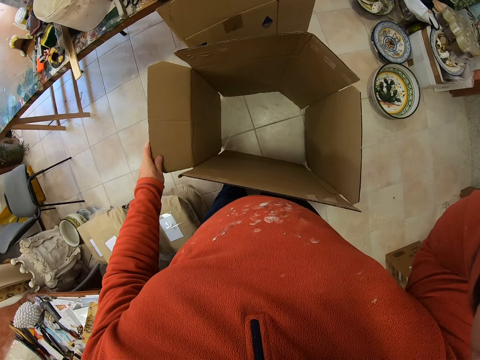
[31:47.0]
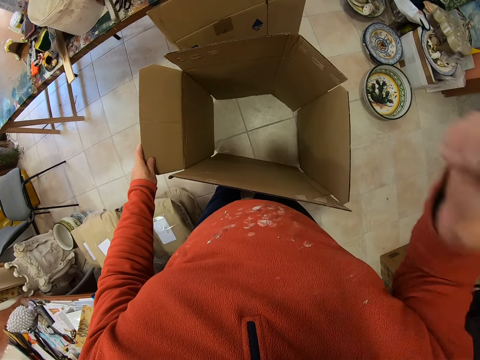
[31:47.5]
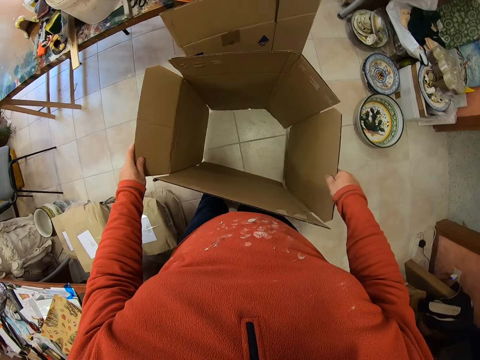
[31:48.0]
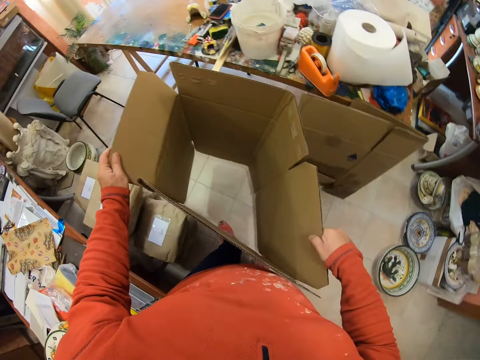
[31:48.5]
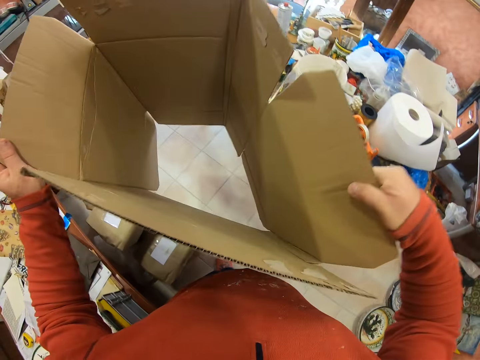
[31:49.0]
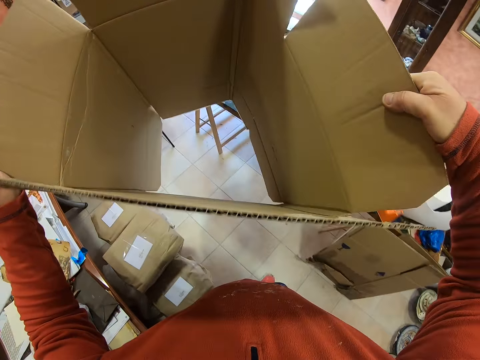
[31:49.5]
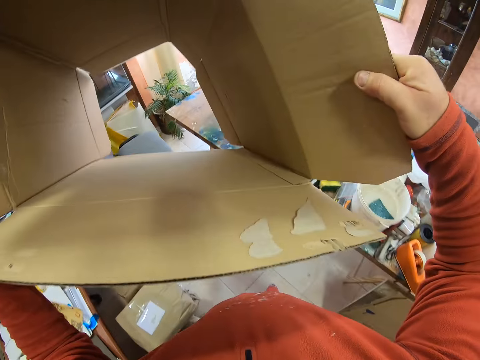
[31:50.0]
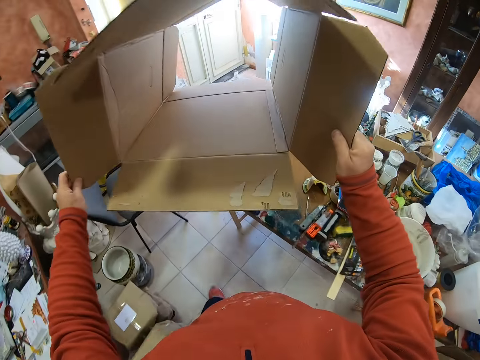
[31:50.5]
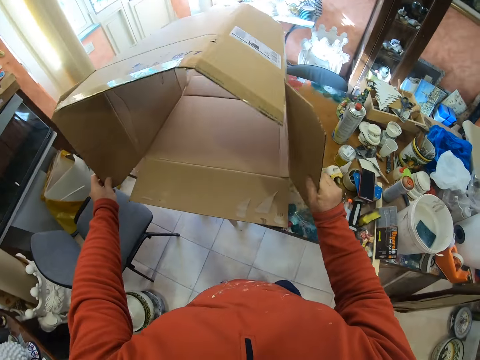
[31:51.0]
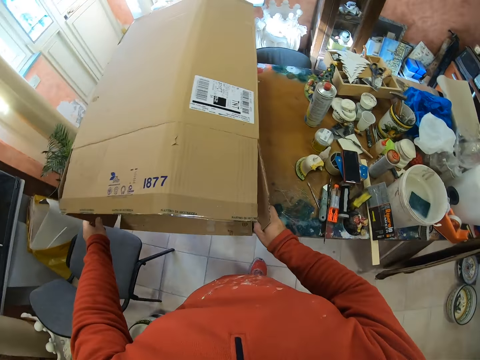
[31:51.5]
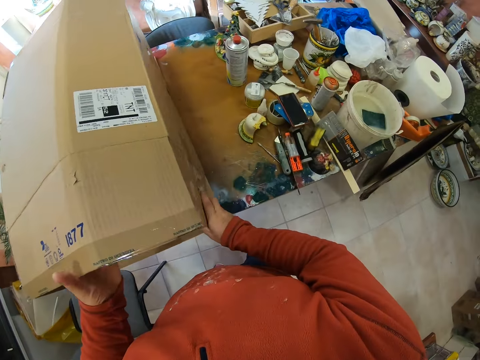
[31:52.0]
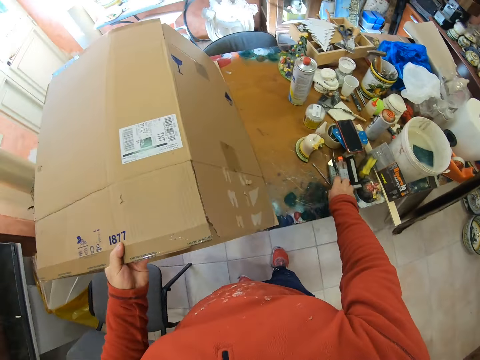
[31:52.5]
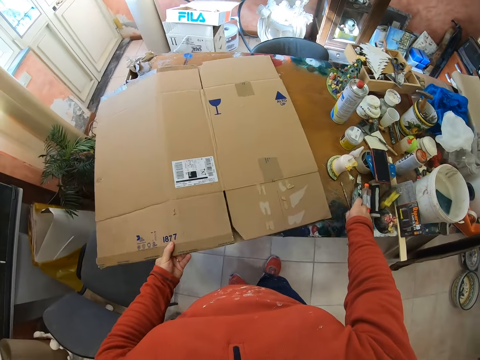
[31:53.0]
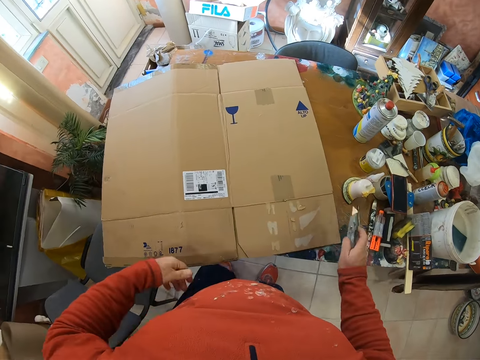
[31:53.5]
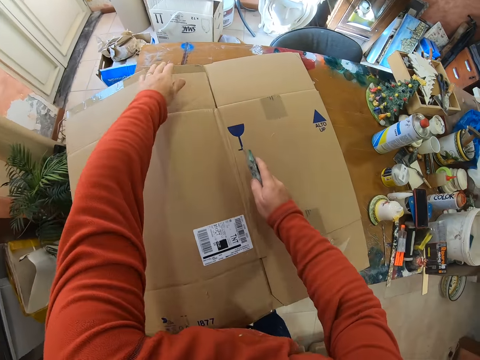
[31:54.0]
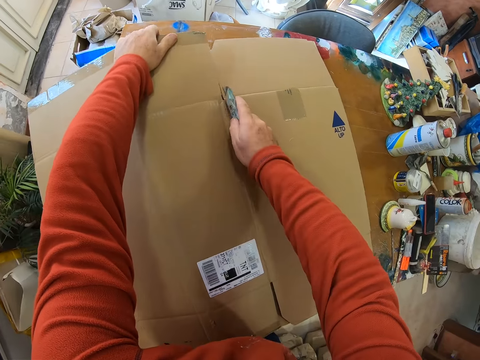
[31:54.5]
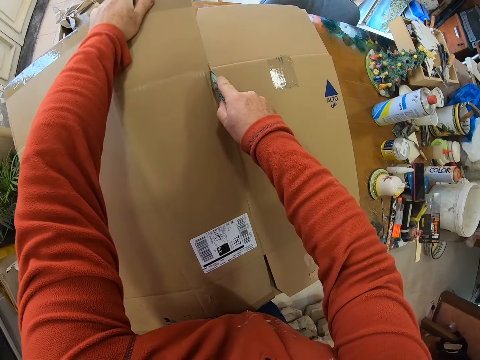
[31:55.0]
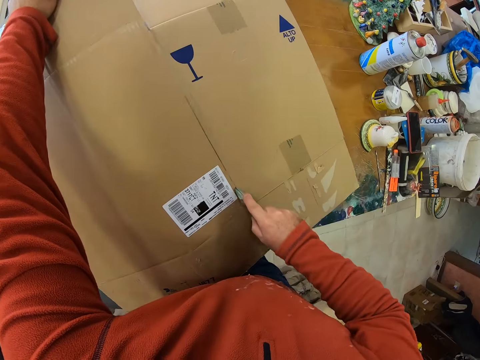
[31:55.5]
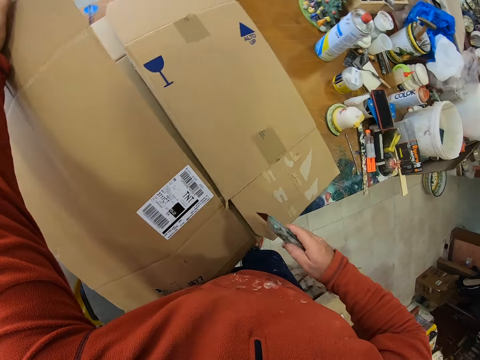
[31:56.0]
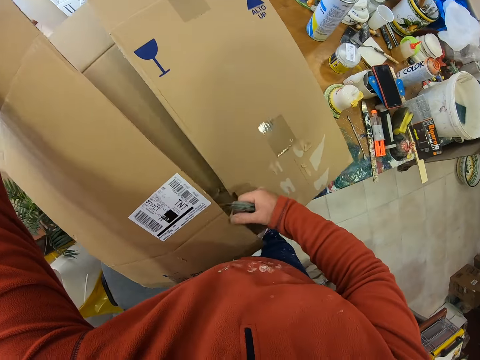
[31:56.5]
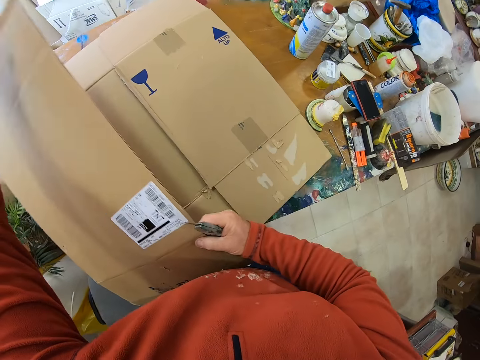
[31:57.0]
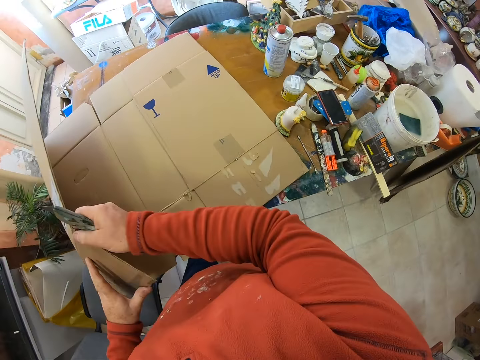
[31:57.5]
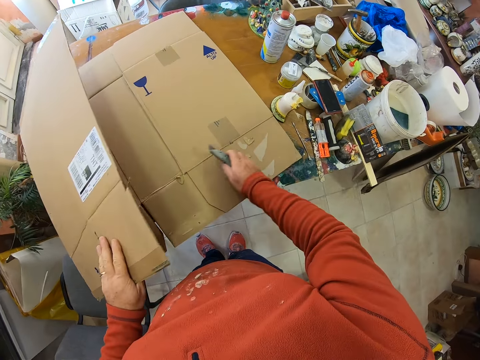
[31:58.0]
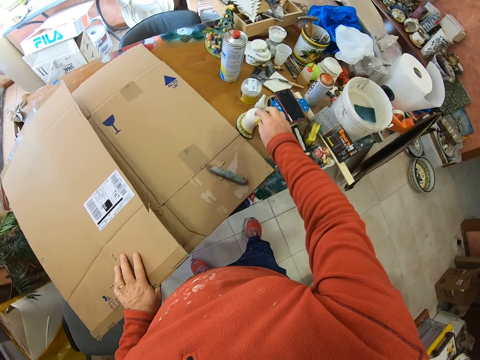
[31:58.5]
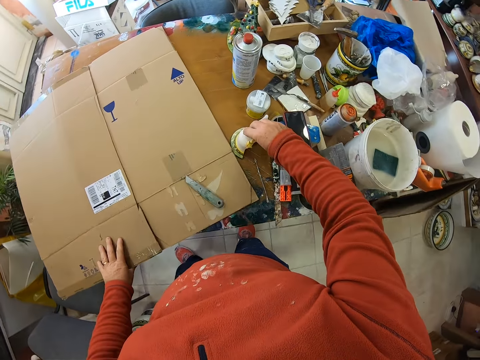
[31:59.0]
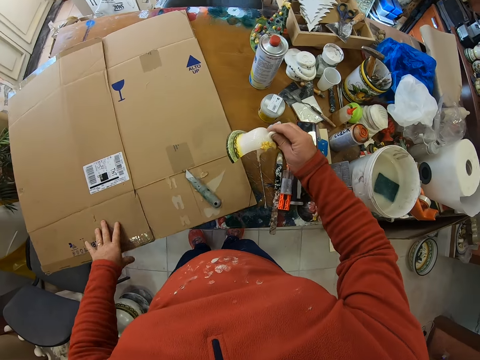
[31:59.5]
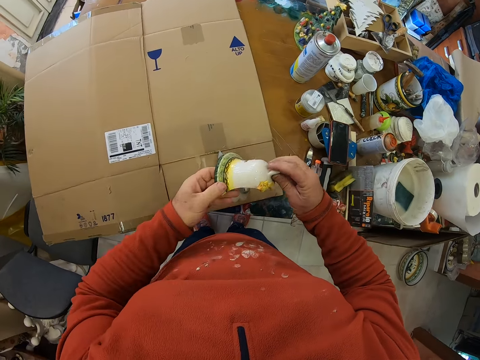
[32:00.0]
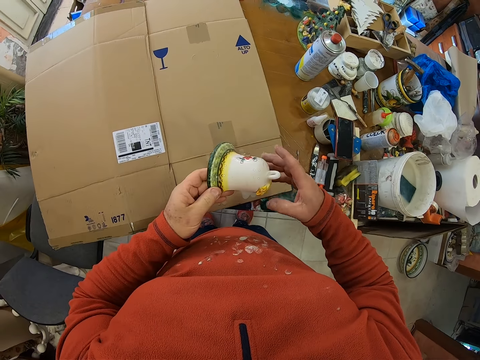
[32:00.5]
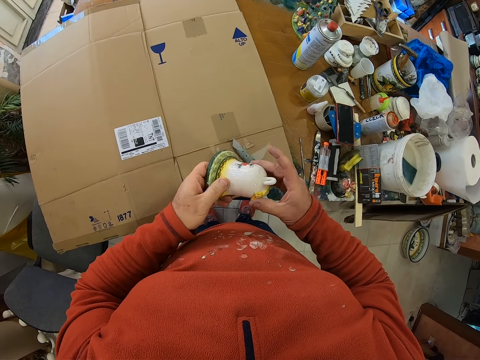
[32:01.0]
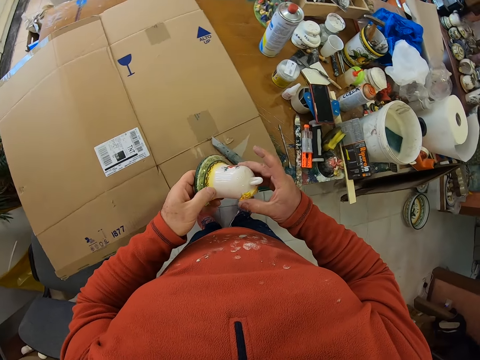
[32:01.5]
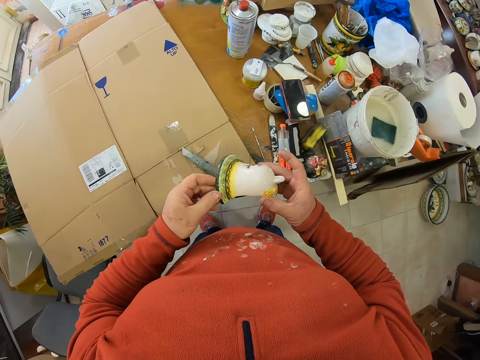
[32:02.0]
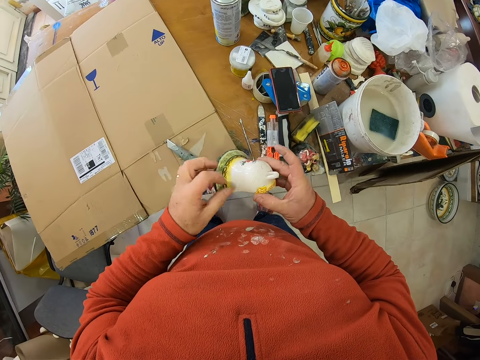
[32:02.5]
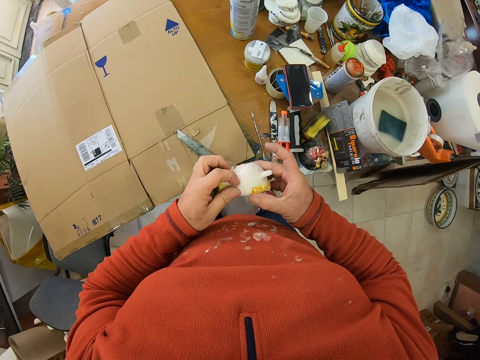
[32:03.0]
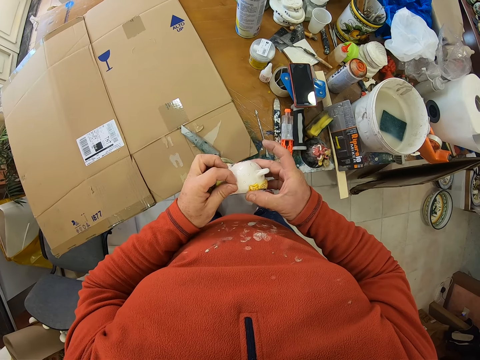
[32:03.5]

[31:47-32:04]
The camera wearer lifts the box. They place the box on the table. They pick up a cutter from the table. They cut the box with the cutter. They place the cutter on the box. They lift a part of a ceramic vase. They hold the broken ceramic vase.

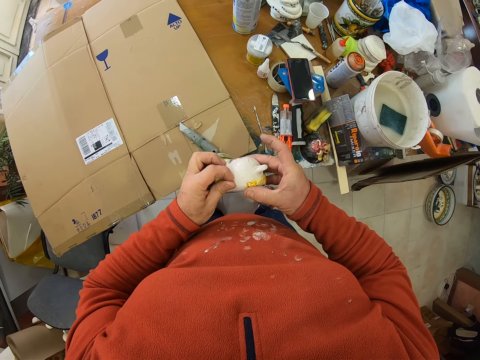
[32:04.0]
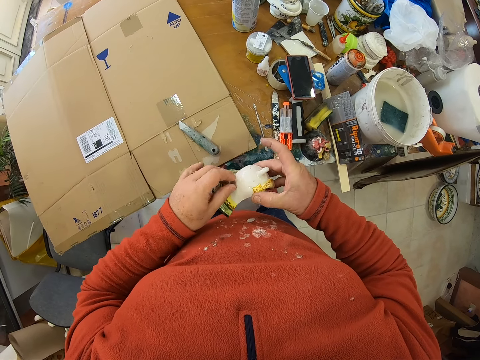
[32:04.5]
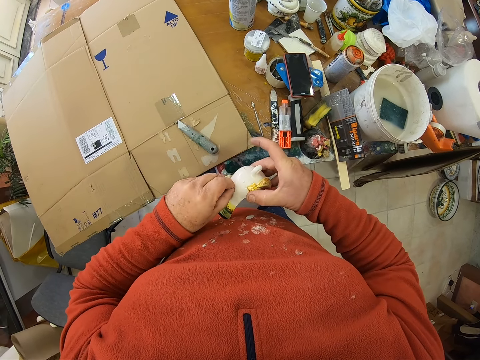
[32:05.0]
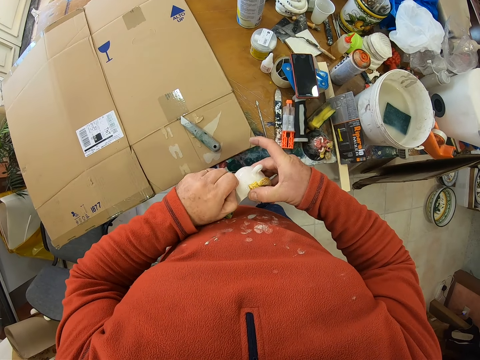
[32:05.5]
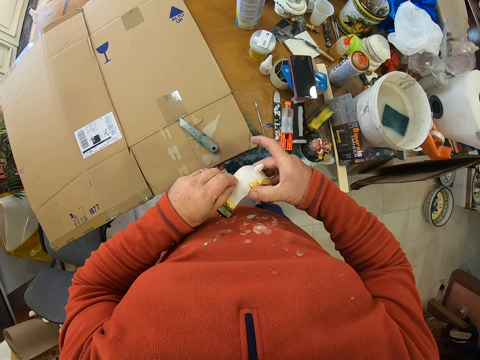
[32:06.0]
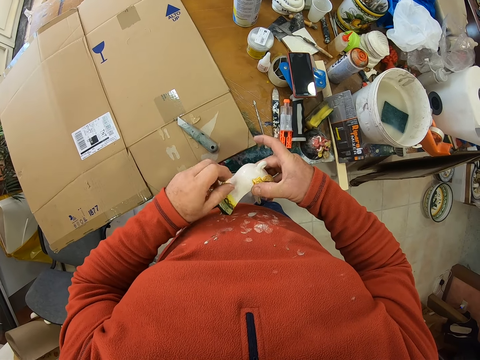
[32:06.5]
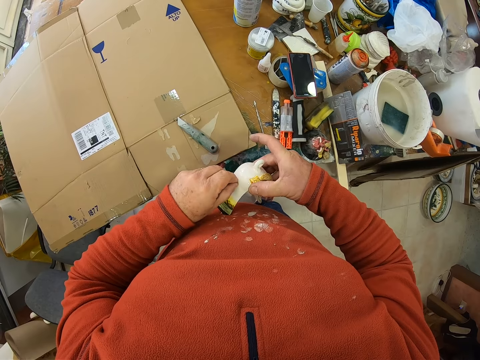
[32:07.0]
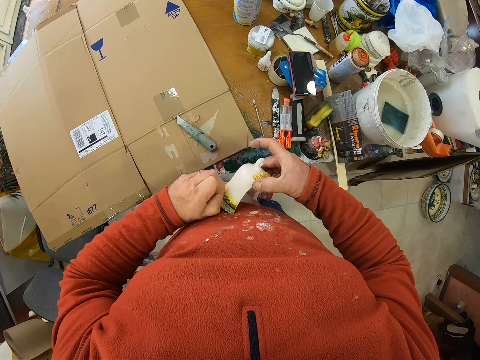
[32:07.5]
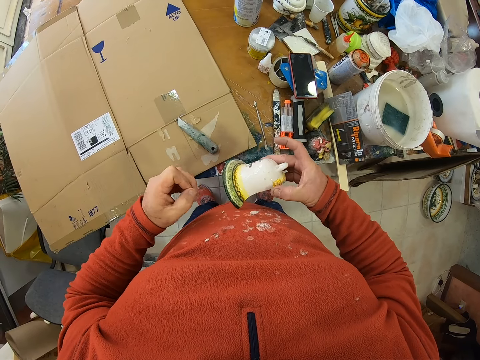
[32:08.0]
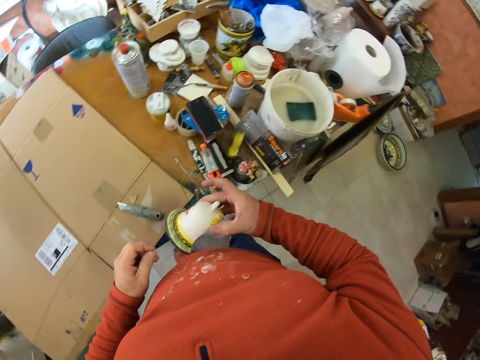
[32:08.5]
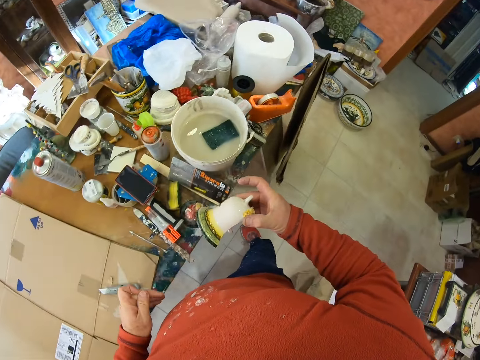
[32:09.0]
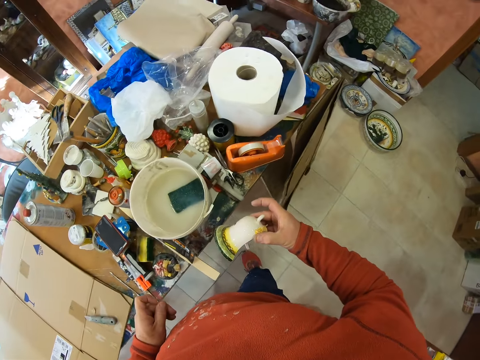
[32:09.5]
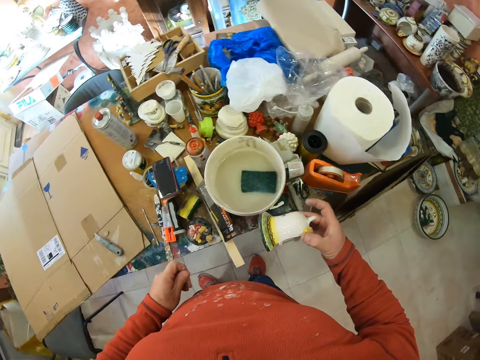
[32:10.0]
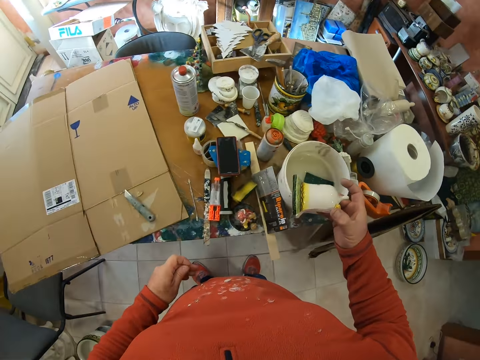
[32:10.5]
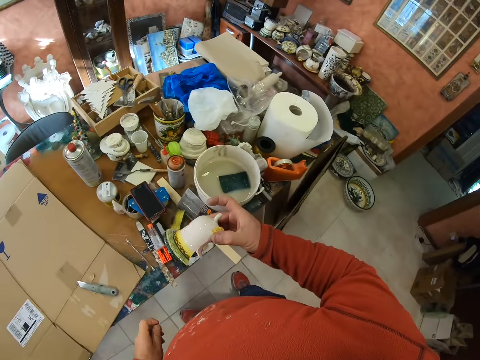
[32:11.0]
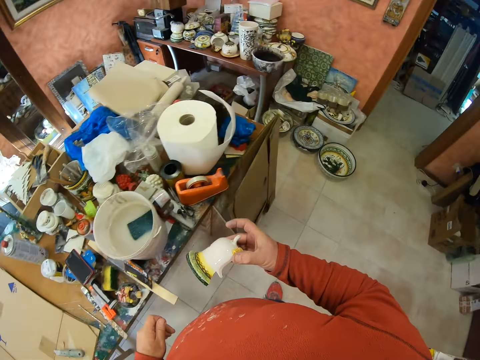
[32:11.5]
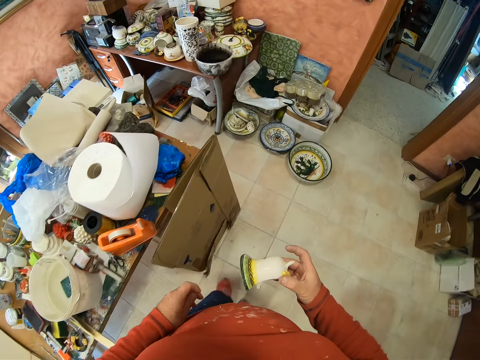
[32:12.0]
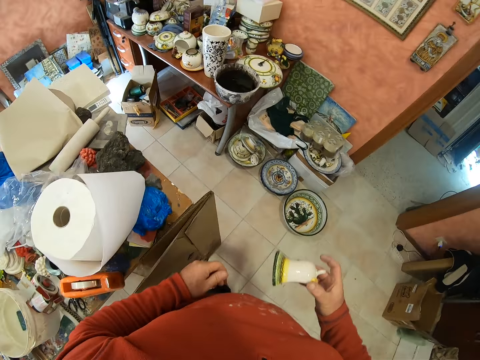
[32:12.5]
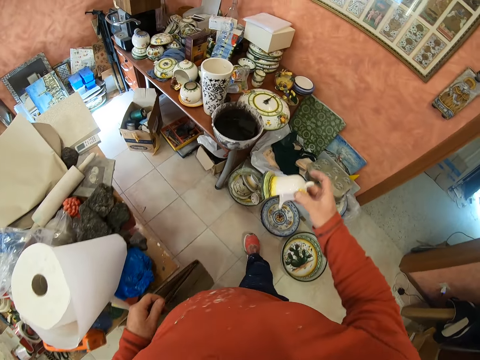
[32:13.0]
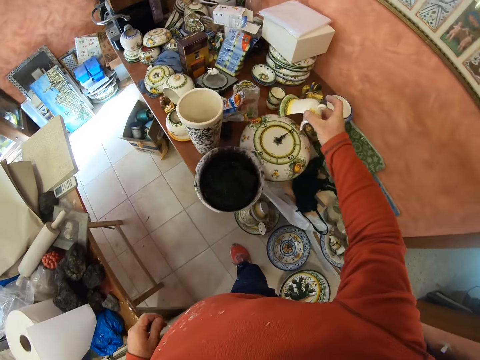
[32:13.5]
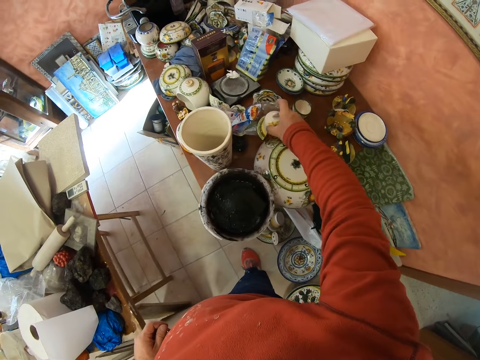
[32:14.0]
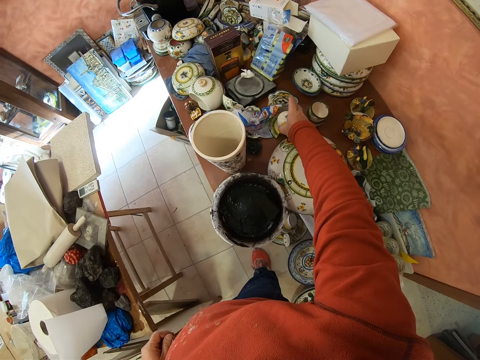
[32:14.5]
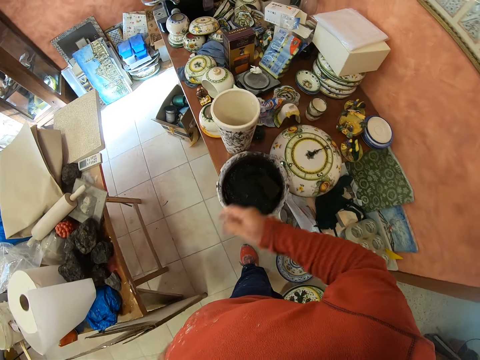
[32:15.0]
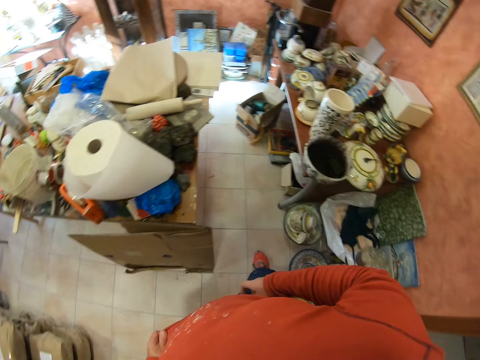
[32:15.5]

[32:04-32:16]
The camera wearer removes trash from the broken ceramic vase. They move about. They walk towards the table. They place the broken ceramic vase on the table.
